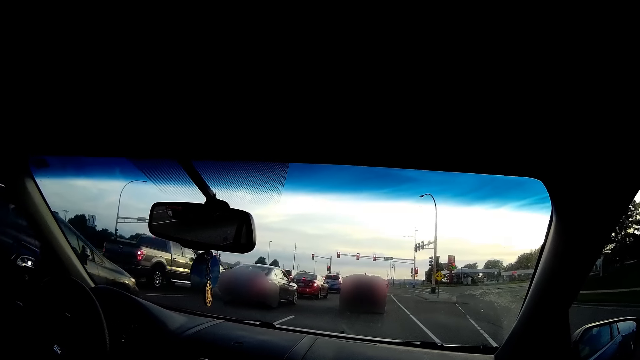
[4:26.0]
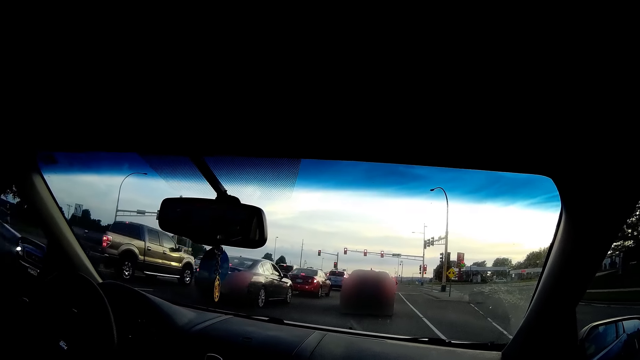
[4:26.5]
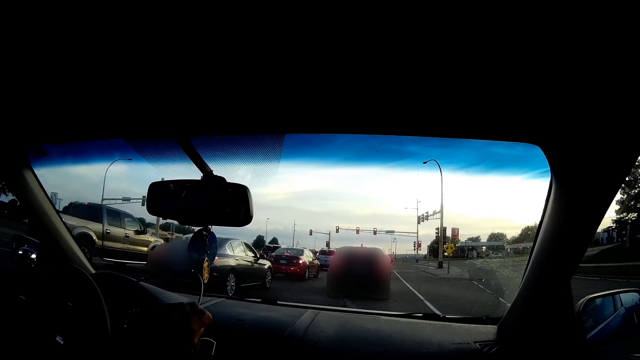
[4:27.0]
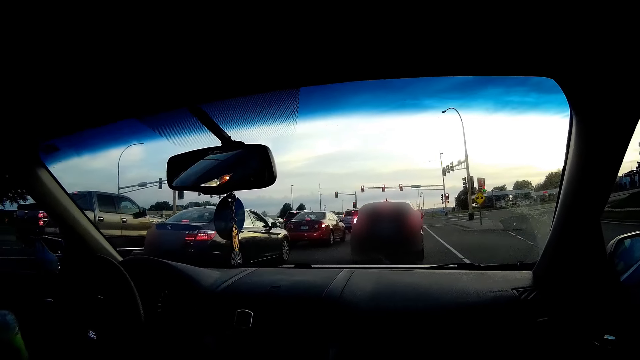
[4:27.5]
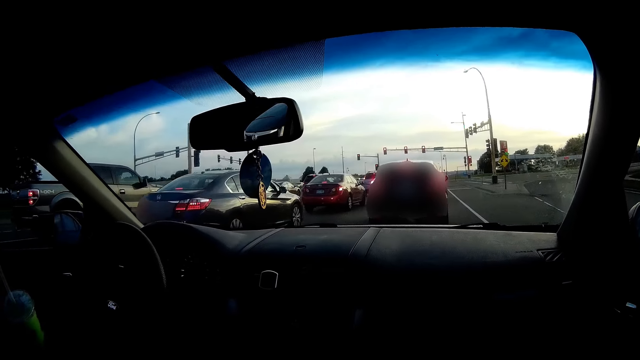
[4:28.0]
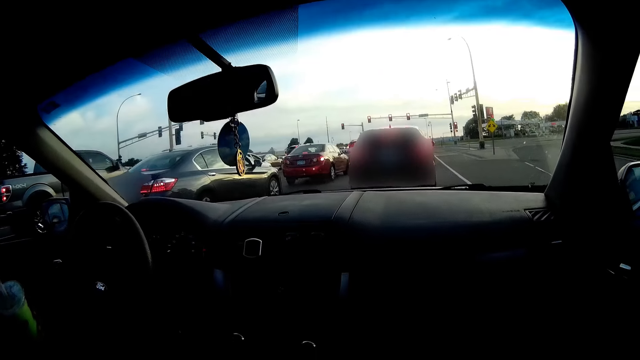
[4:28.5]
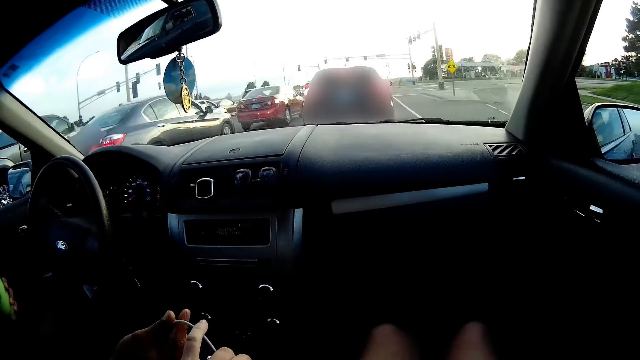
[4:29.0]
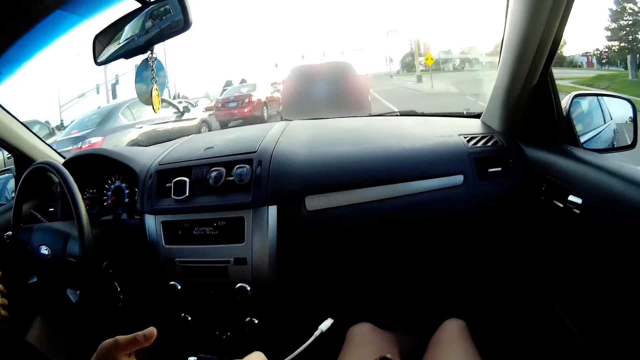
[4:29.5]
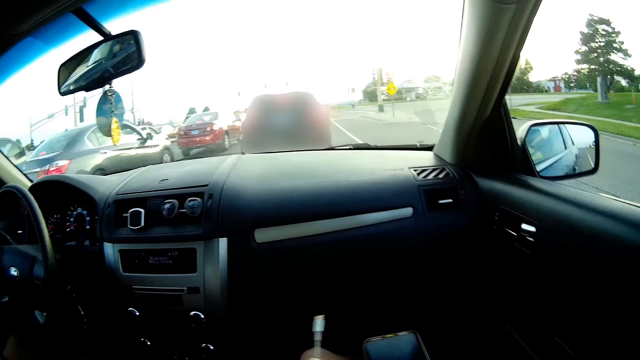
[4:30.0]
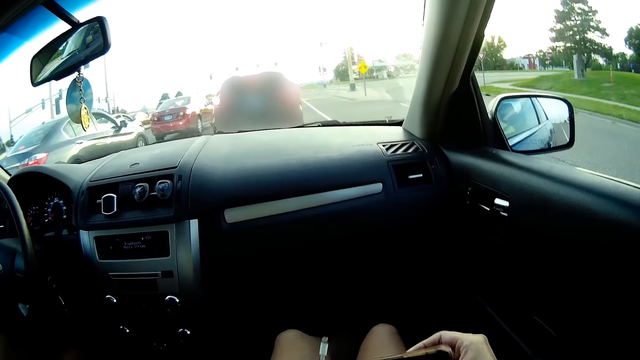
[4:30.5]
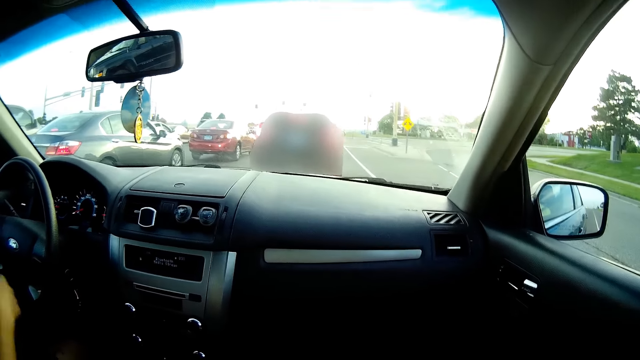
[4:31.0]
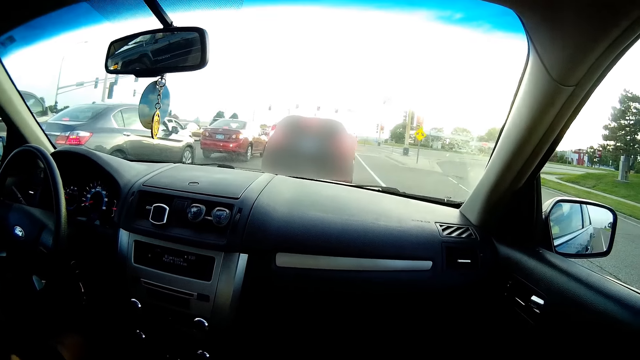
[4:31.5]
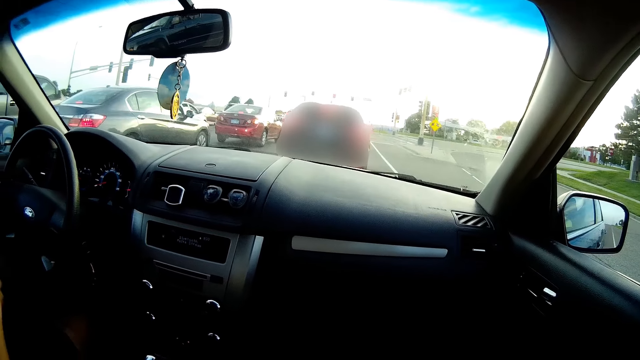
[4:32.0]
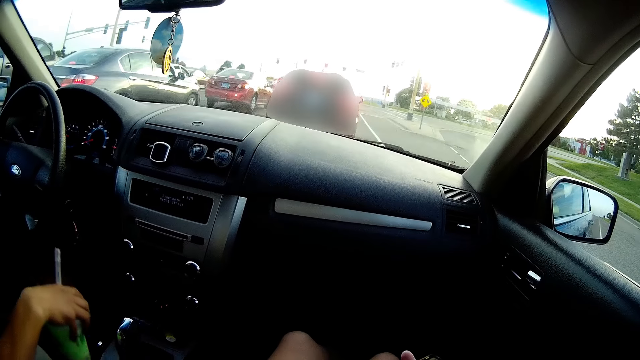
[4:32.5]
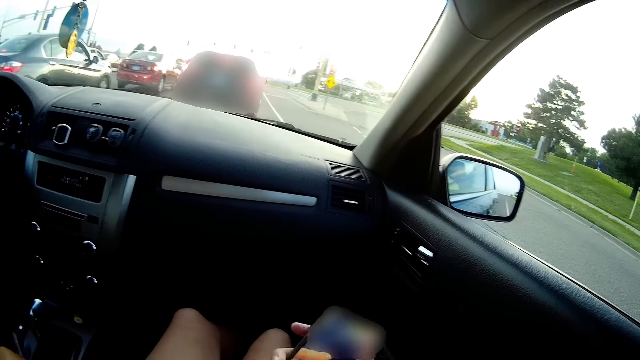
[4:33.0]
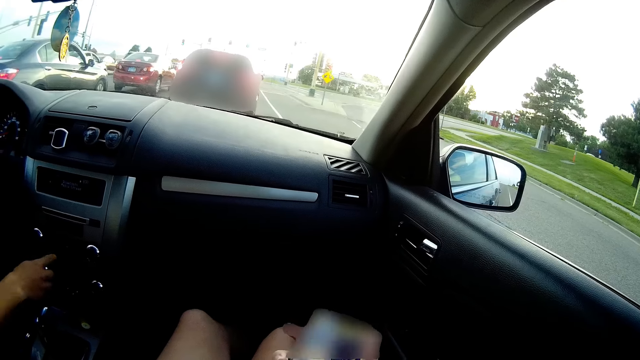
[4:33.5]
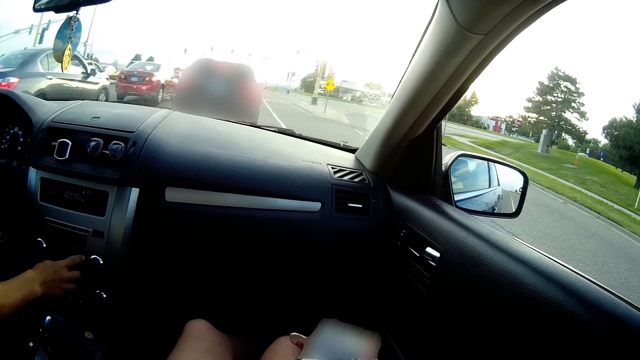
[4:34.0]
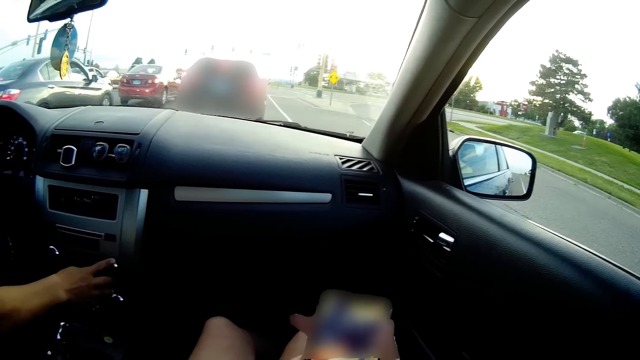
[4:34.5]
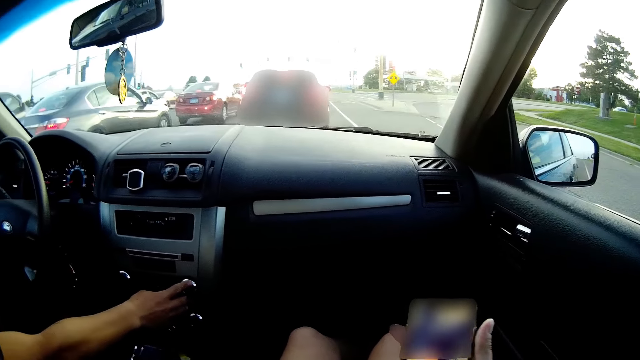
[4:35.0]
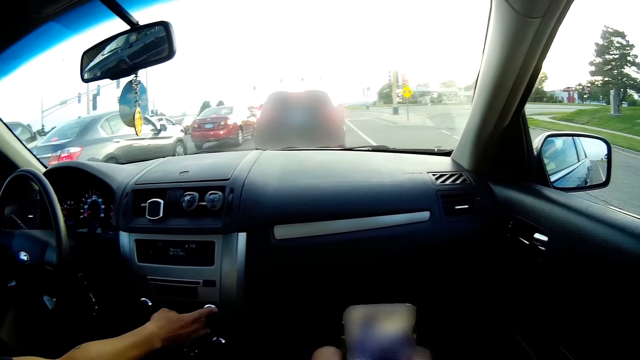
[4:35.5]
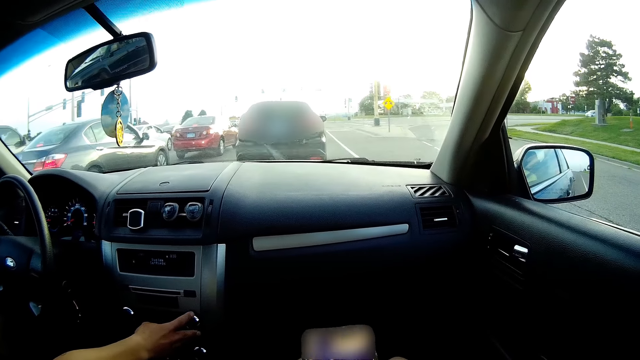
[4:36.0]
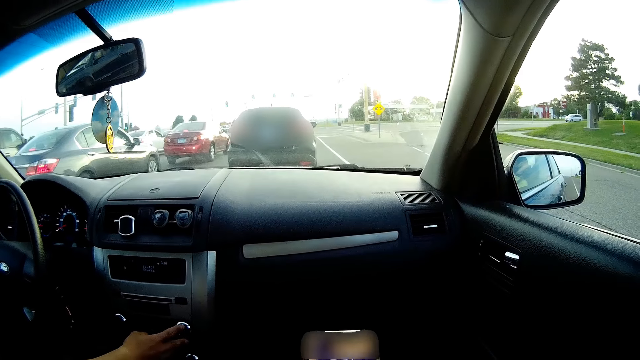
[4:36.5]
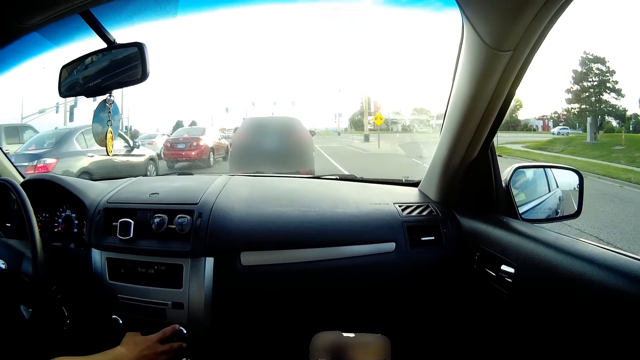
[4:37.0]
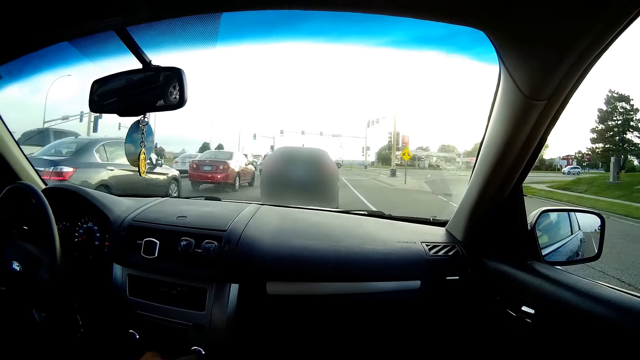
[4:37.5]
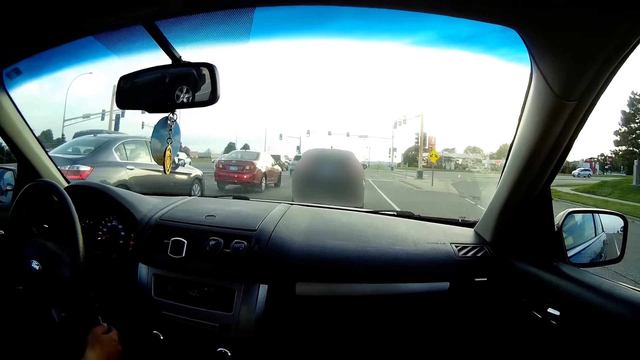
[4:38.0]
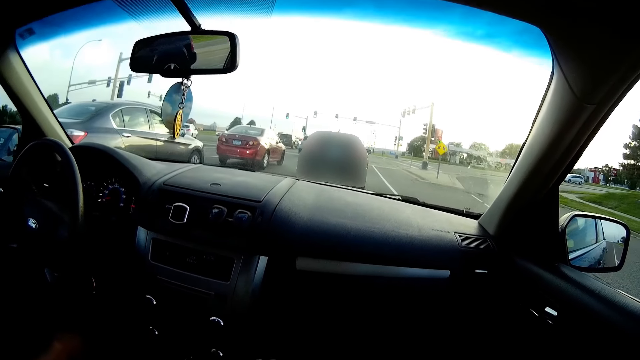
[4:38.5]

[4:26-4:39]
The man picks a cord from the car's dashboard with his right hand. He stops the car with his feet on the brake in front of a traffic light. He passes the cord in his right hand to the camera wearer. He sips juice from the green cup of juice in his left hand. The camera wearer takes the cord from the man with her left hand. She holds the phone in her hands. The man drops the green cup or tin of juice in his right hand on the compartment. He turns the volume button of the car radio with his right hand. The camera wearer presses the phone with her hands. She scrolls on the phone.

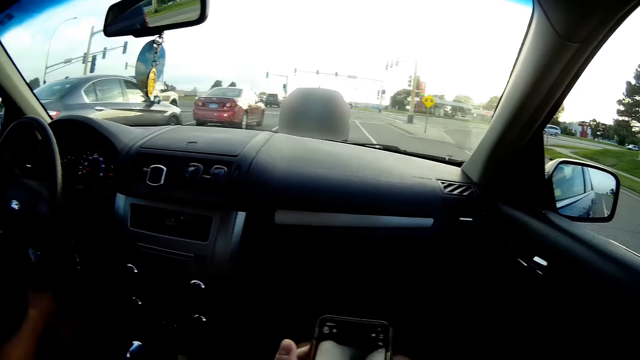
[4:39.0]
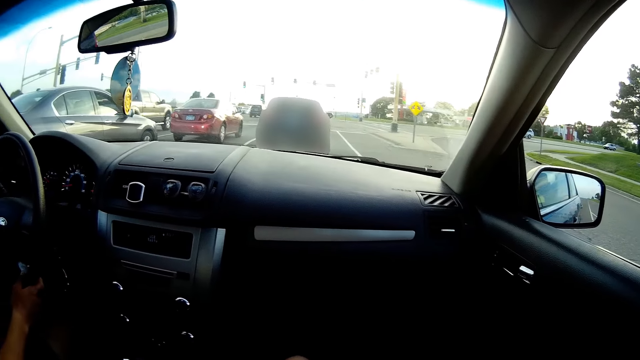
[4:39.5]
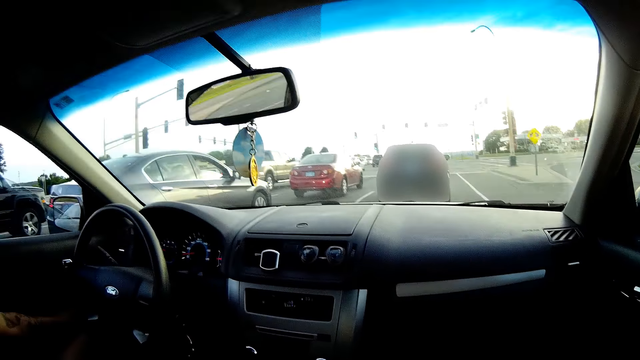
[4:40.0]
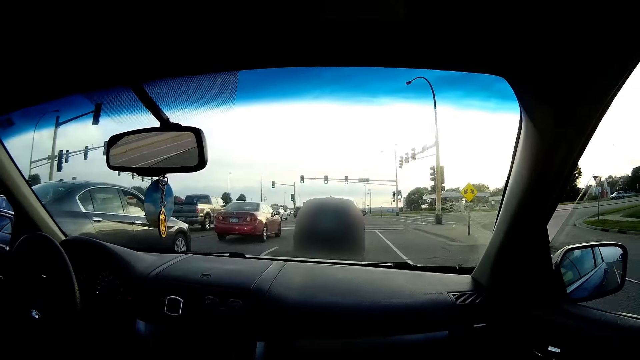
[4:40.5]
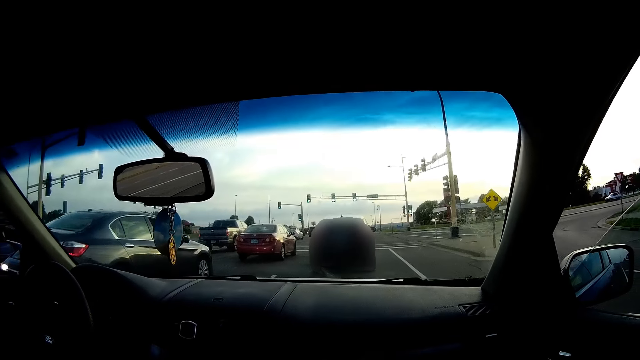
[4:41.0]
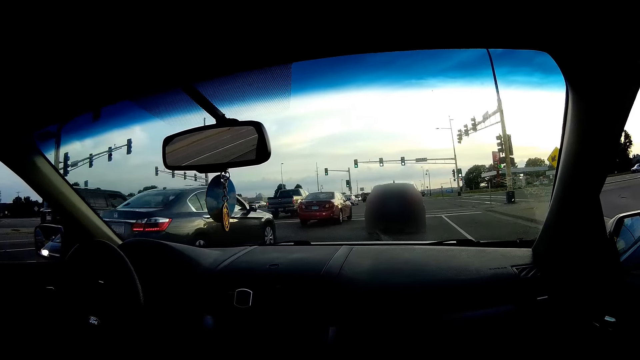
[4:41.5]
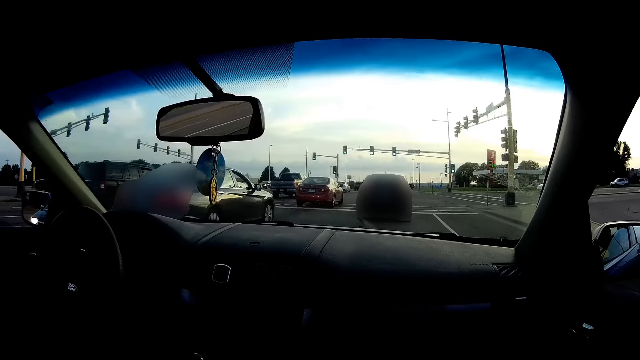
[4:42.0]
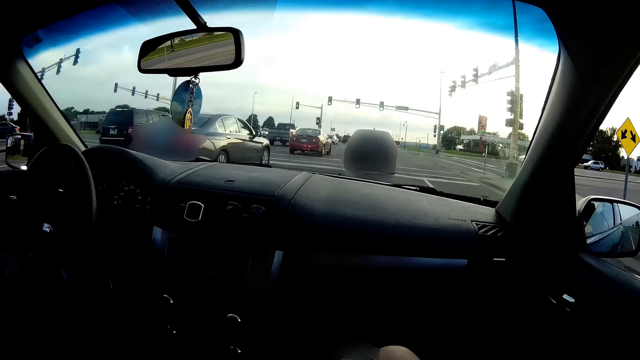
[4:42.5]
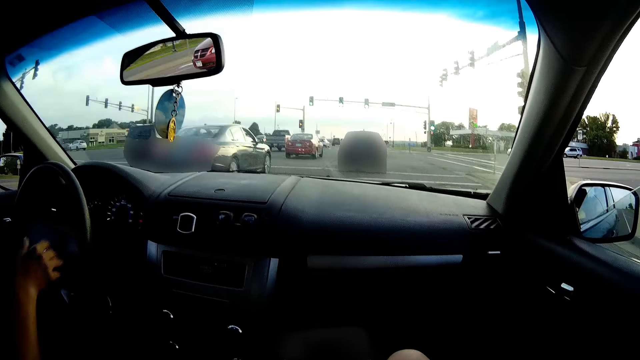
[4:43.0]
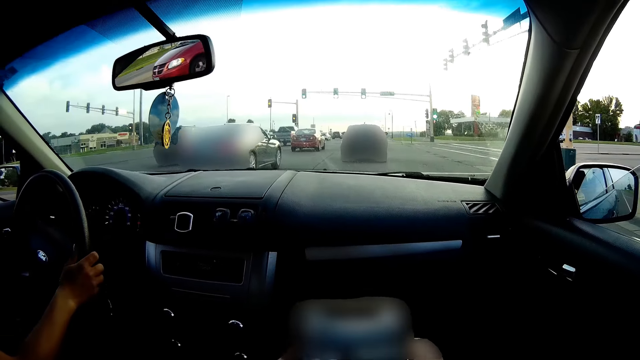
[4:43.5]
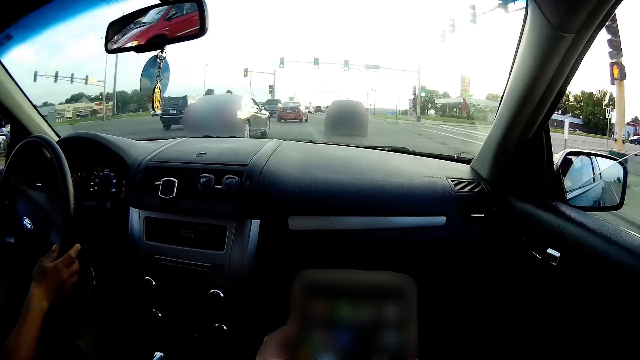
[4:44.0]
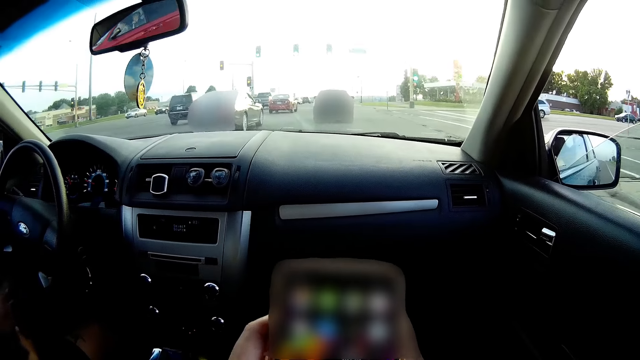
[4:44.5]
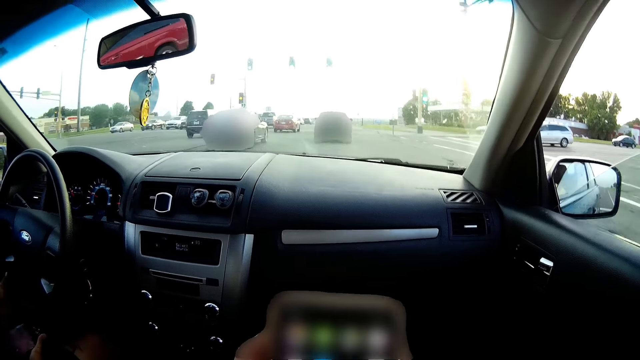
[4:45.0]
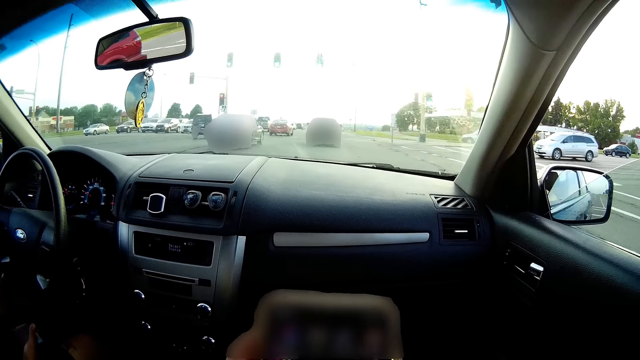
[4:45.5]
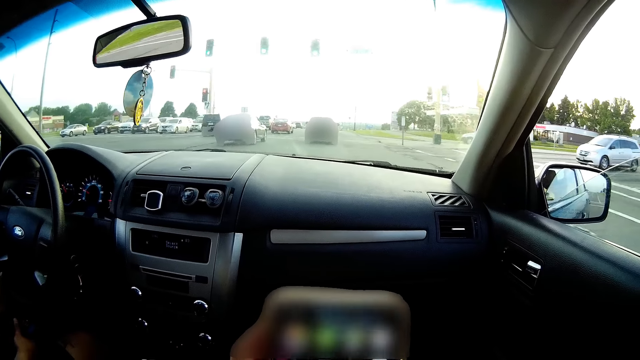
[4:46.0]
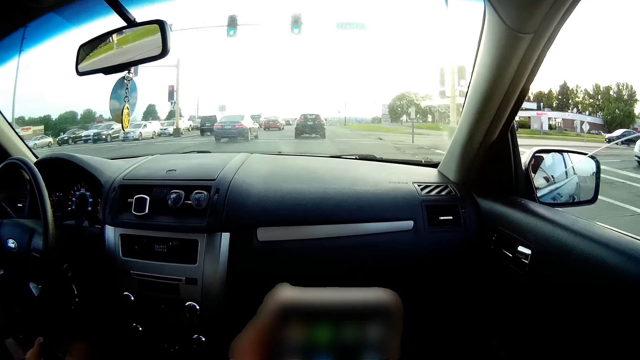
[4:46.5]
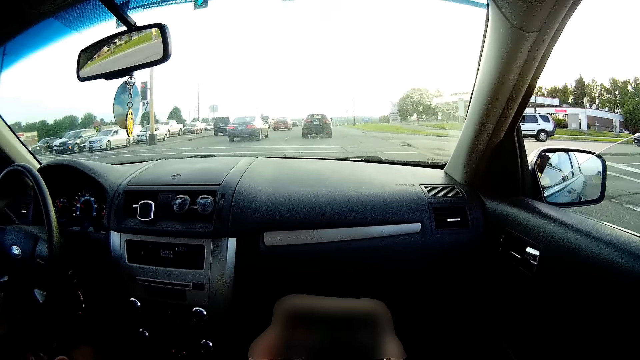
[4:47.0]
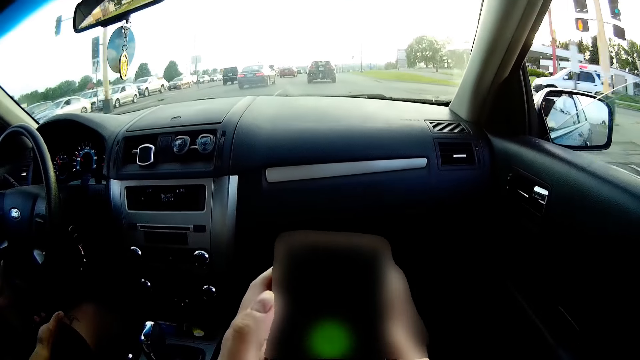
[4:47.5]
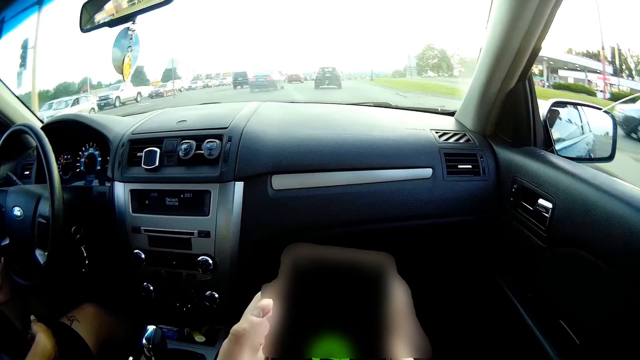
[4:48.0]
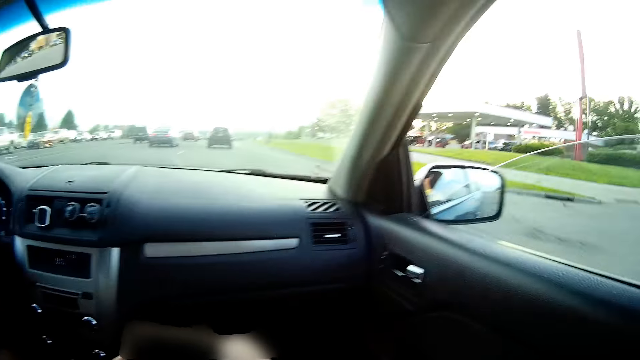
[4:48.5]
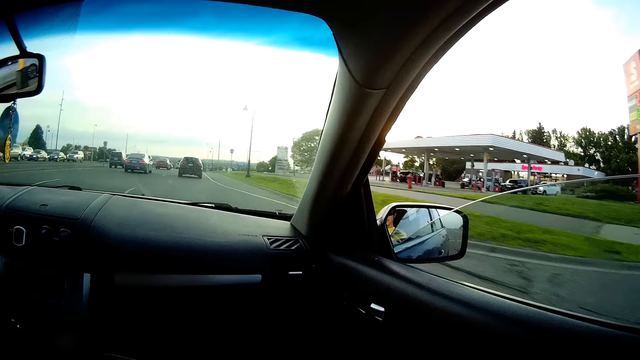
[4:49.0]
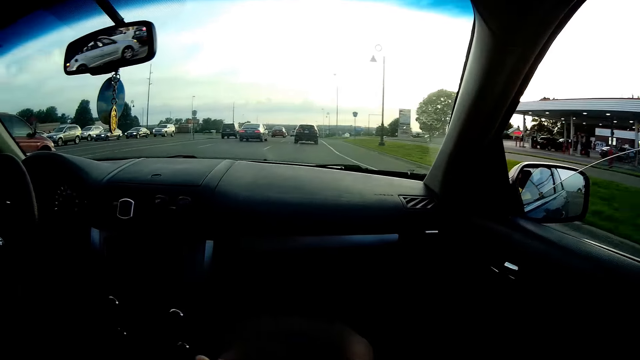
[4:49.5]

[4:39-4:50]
The camera wearer adjusts a hand. The man drives the car down the road with his hands. The camera wearer scrolls on the phone. The man holds a phone in his right hand.
